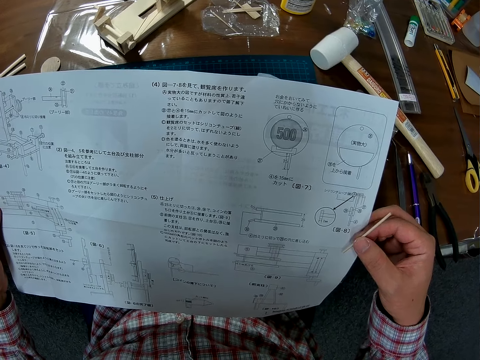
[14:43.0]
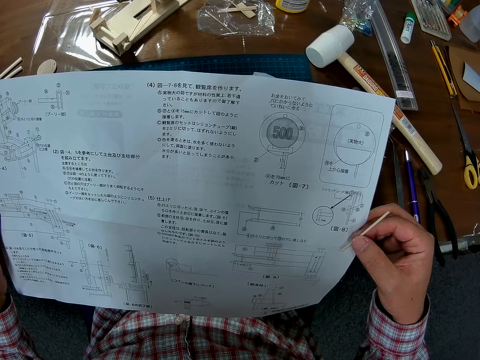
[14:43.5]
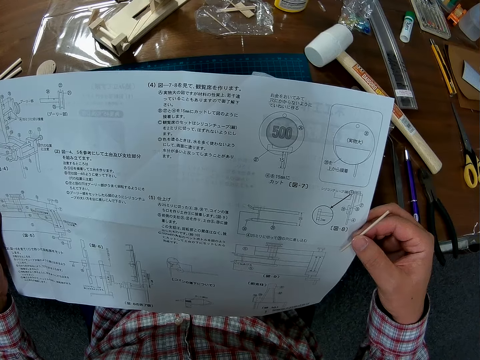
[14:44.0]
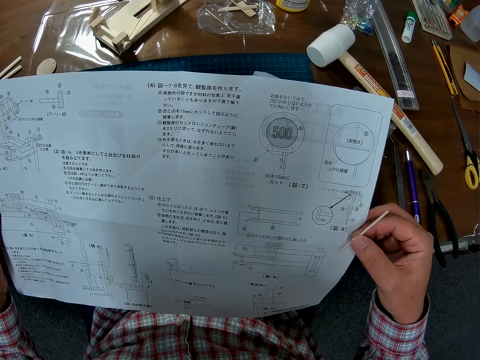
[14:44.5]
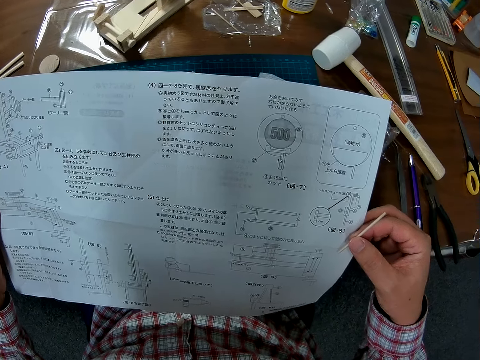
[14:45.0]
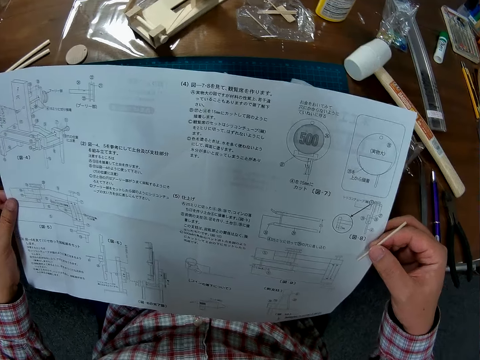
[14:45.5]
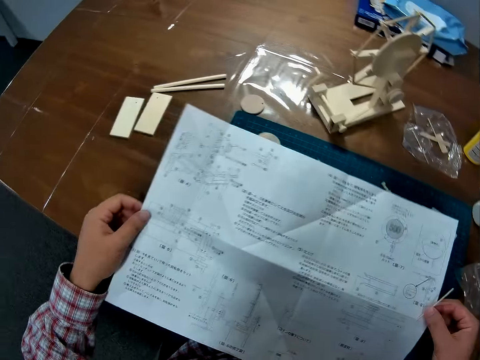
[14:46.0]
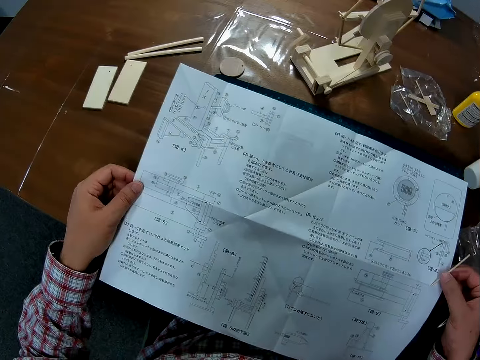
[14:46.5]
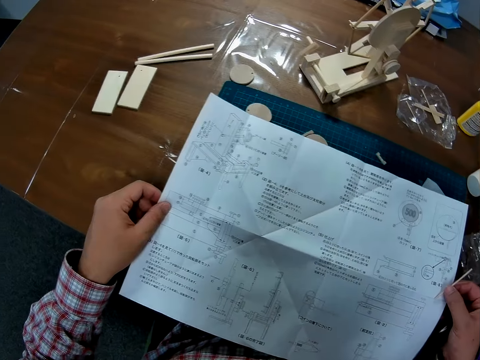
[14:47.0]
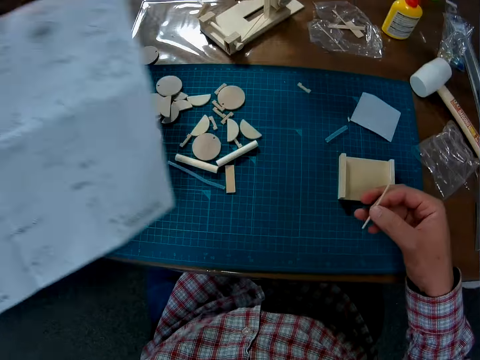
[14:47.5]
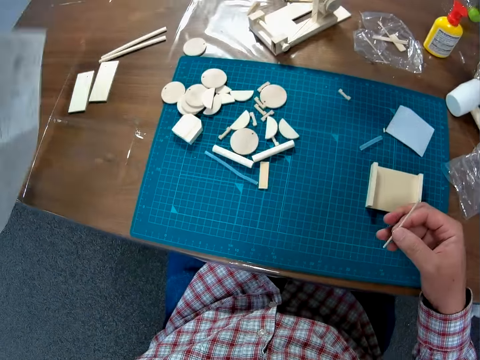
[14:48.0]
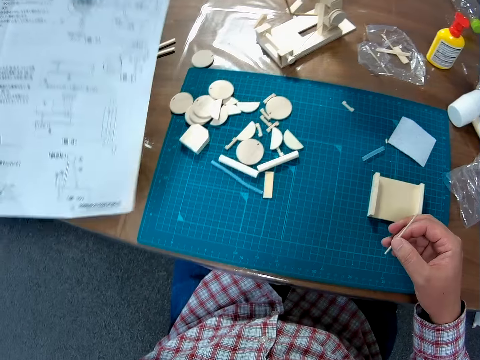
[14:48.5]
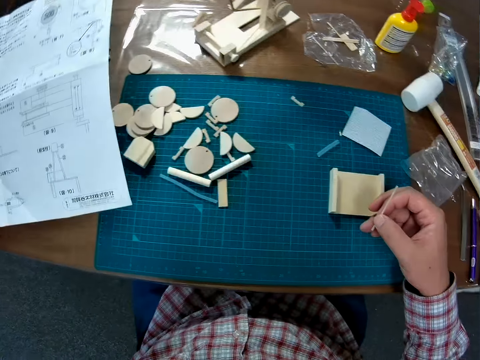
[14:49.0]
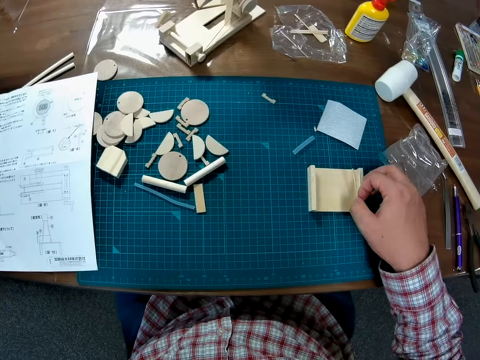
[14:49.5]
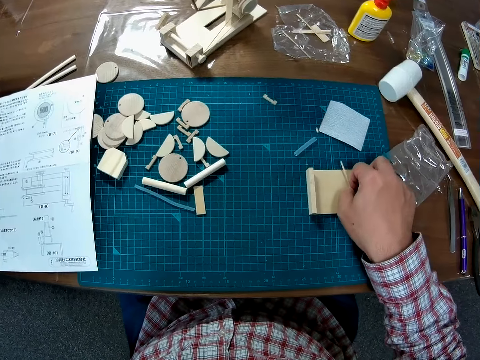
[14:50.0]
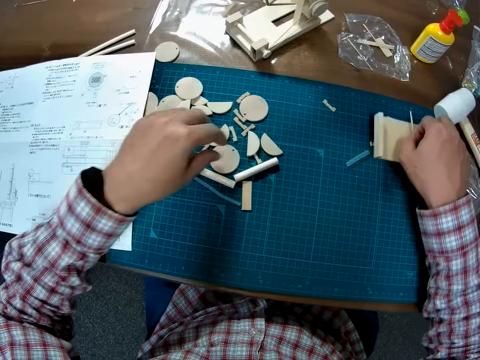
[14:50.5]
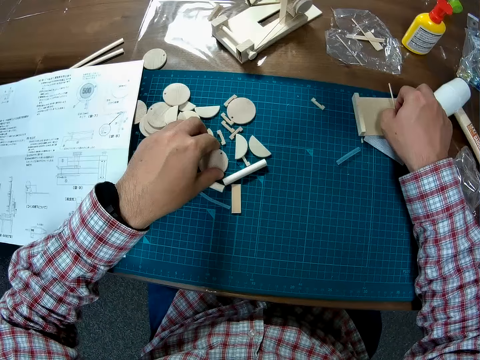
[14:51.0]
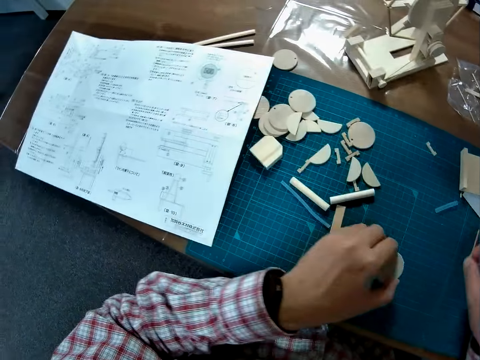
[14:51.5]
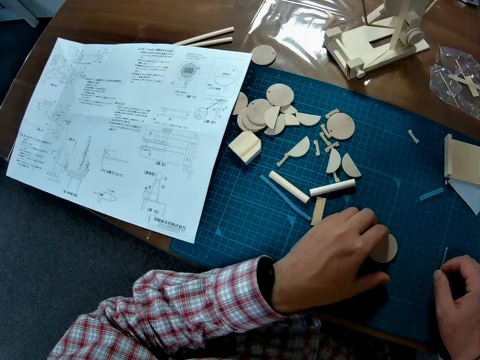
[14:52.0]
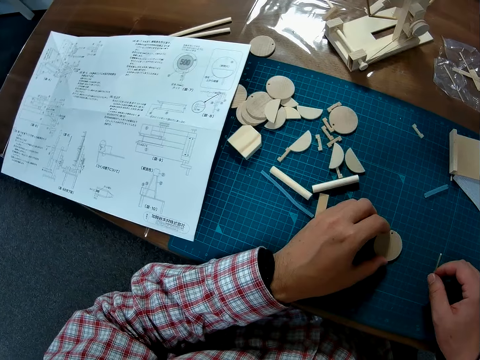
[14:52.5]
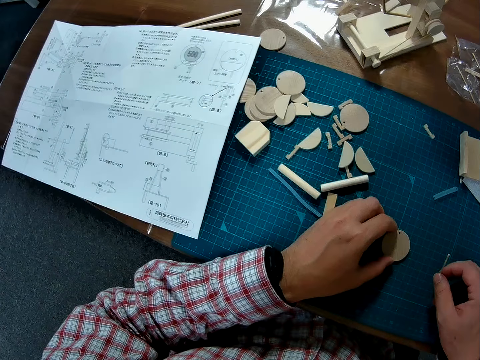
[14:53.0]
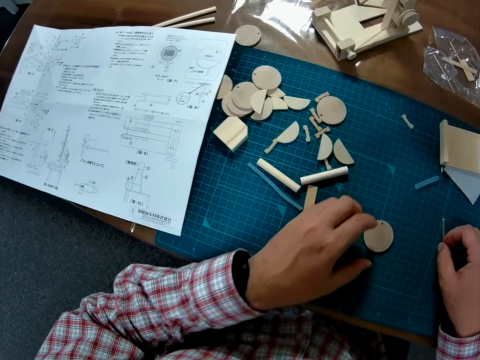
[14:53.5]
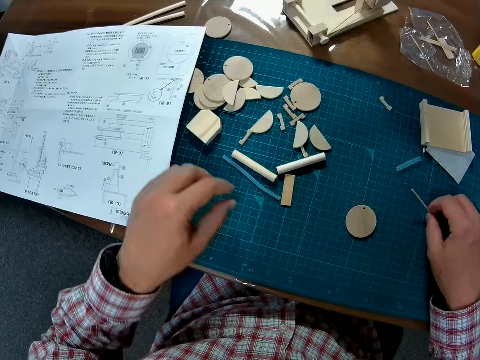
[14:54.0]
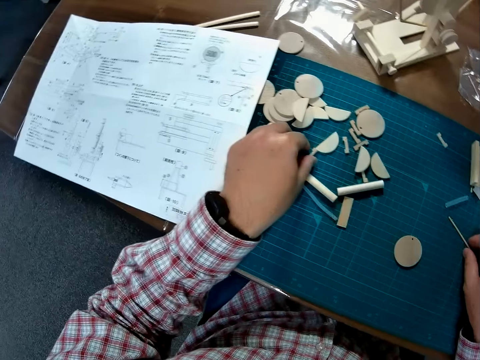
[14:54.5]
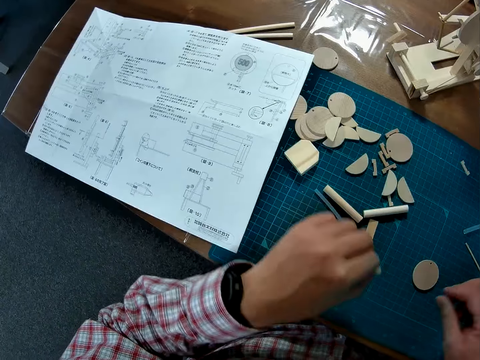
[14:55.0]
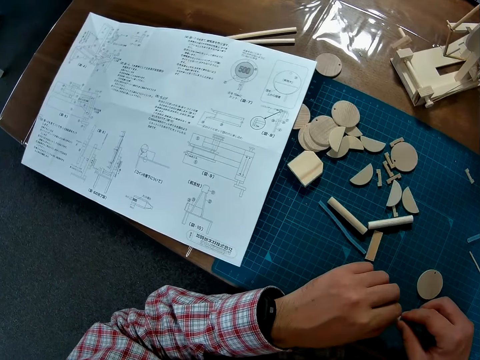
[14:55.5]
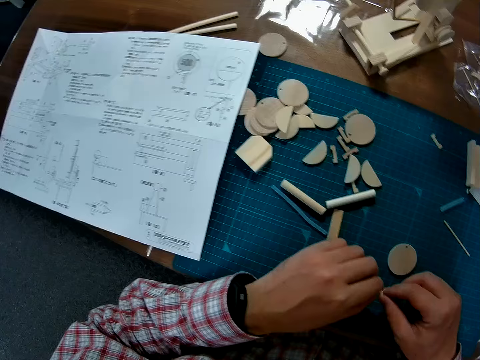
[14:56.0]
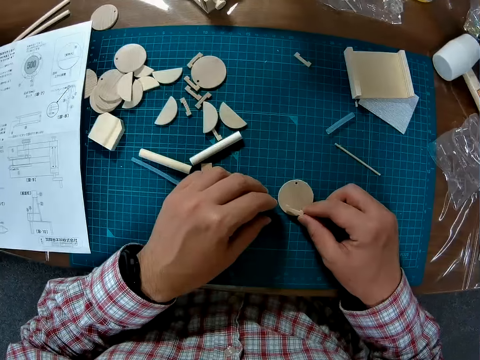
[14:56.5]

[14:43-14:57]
The camera wearer places the manual sheet on the table. He moves the manual sheet away from a cutting mat to the left side of the table. He puts down a piece of paper on the cutting mat. He moves a paperboard model on the cutting mat. He moves a wood piece forward on the table. He brings a round wood piece forward on the work mat with his left hand. He picks up a paperboard from the cutting mat. He puts down a piece of wood on the paperboard on the cutting mat. He adjusts the paperboard on the cutting mat. He puts down a piece of wood on the cutting mat. He picks up a small wood piece from the table.

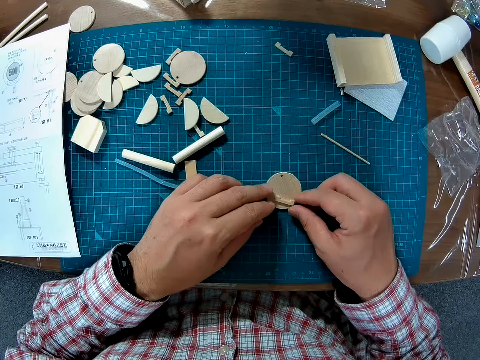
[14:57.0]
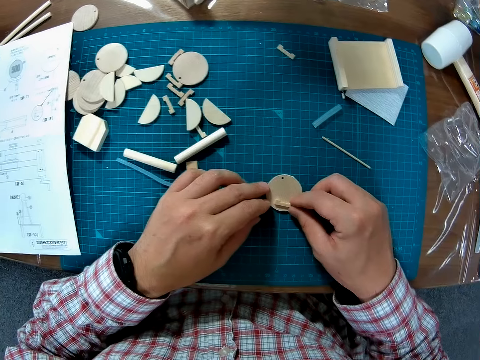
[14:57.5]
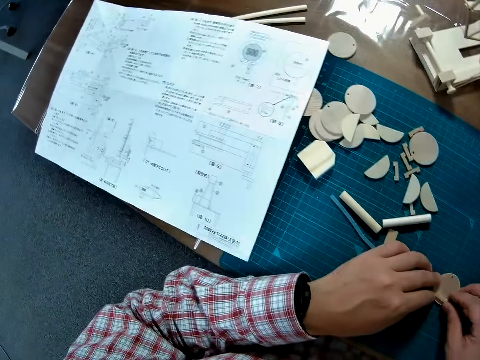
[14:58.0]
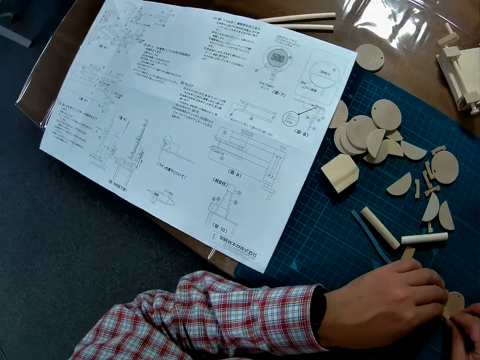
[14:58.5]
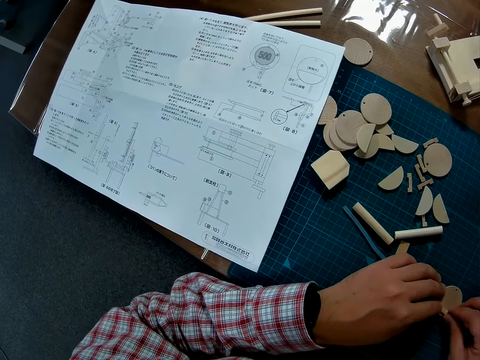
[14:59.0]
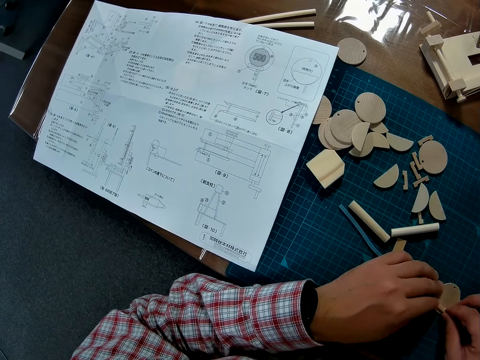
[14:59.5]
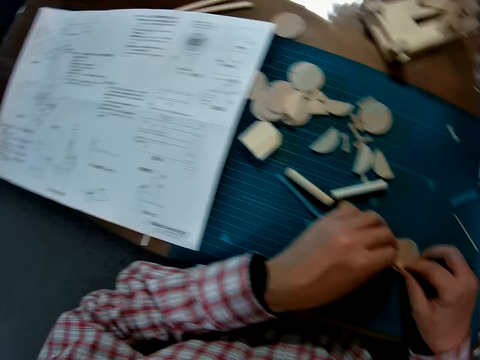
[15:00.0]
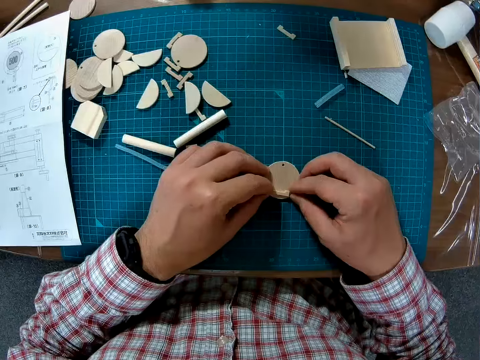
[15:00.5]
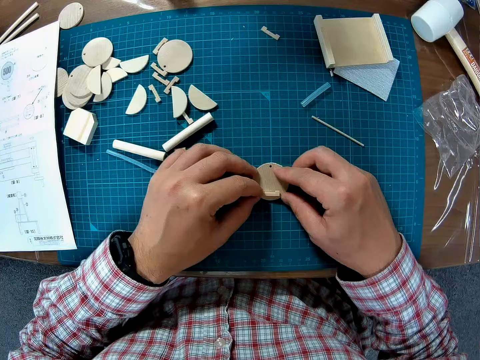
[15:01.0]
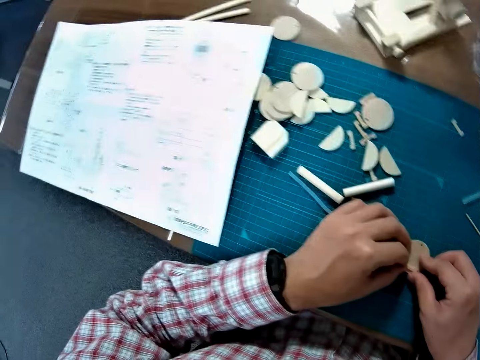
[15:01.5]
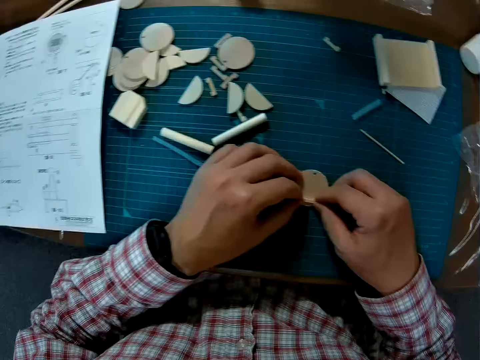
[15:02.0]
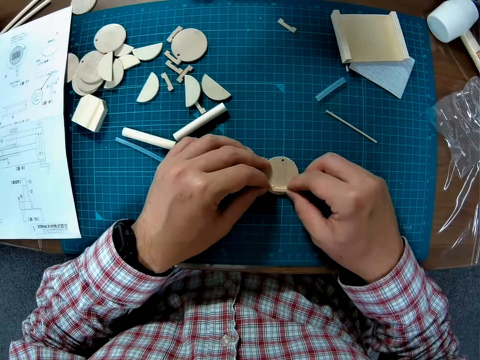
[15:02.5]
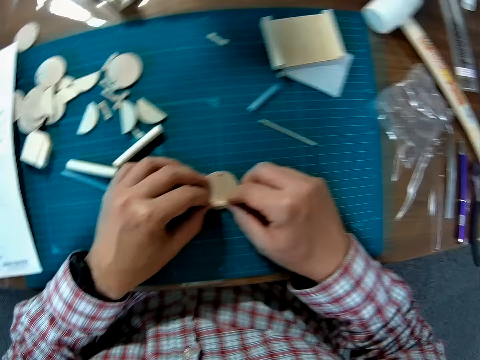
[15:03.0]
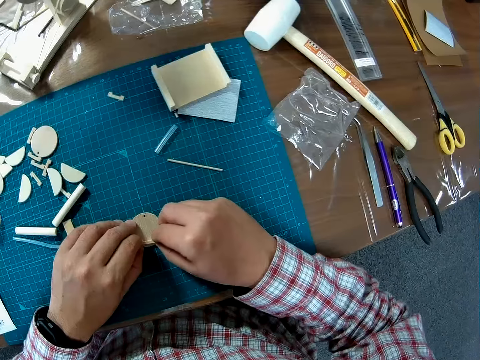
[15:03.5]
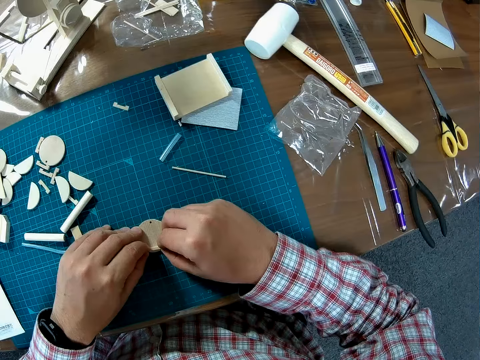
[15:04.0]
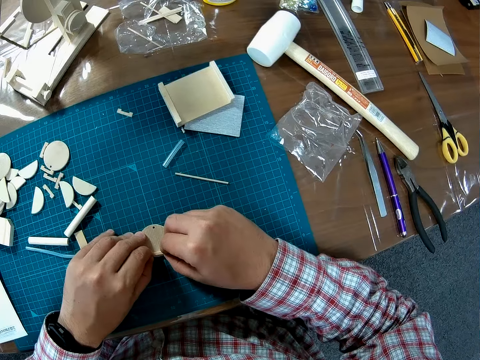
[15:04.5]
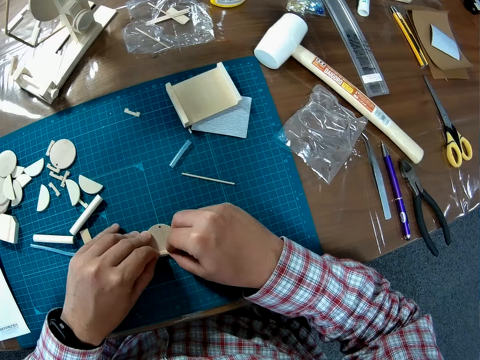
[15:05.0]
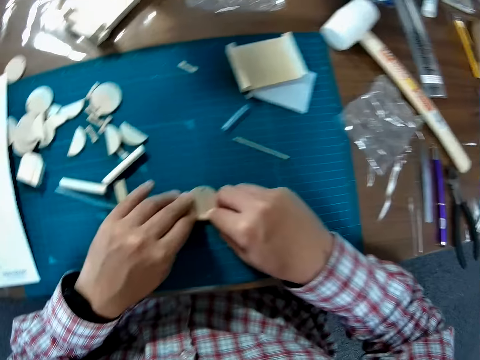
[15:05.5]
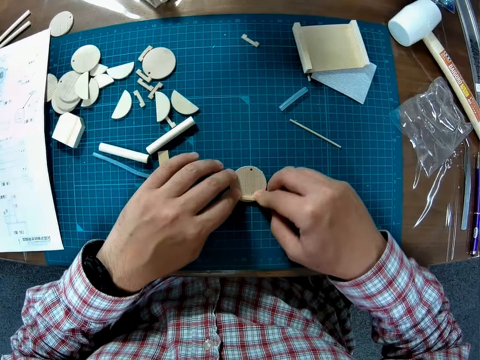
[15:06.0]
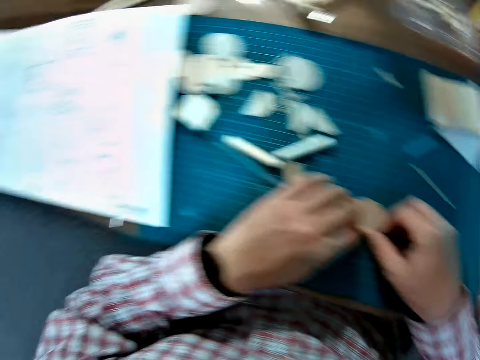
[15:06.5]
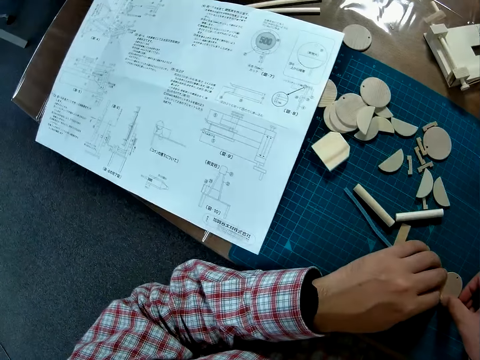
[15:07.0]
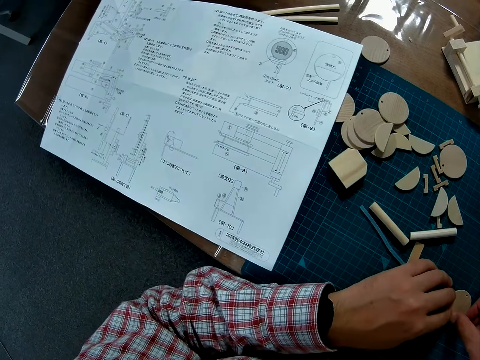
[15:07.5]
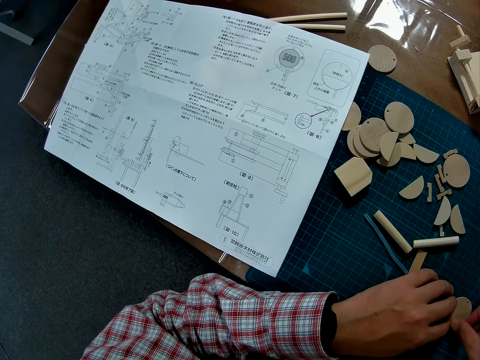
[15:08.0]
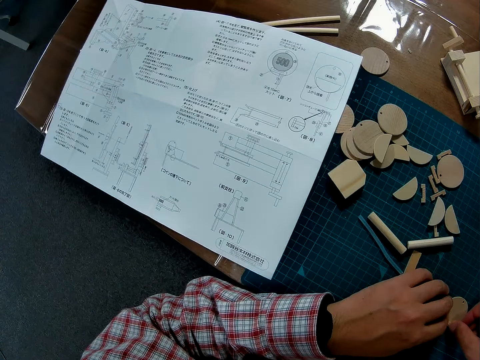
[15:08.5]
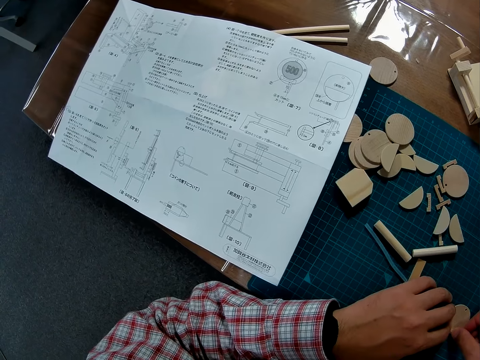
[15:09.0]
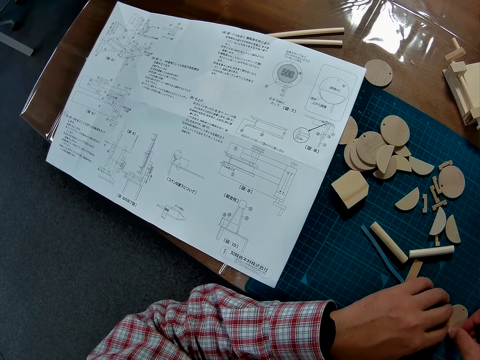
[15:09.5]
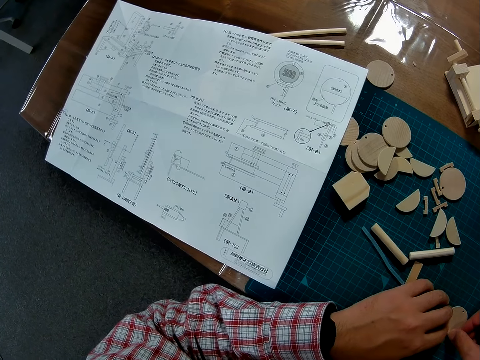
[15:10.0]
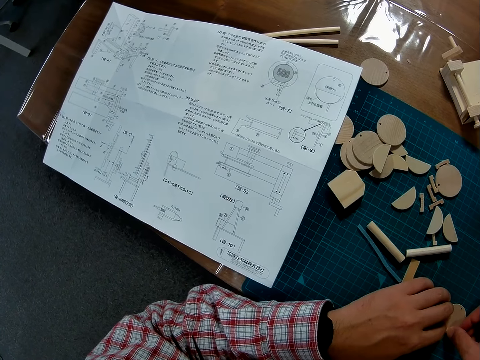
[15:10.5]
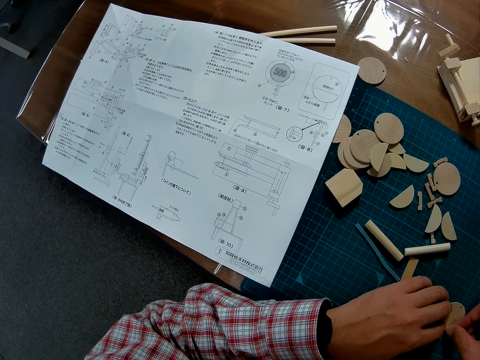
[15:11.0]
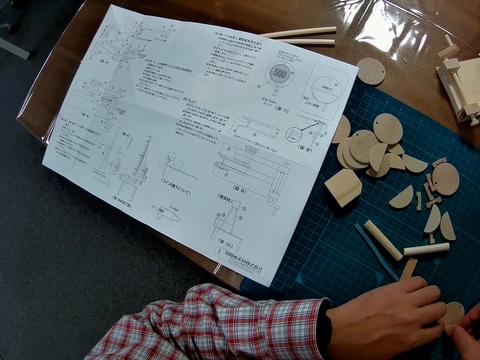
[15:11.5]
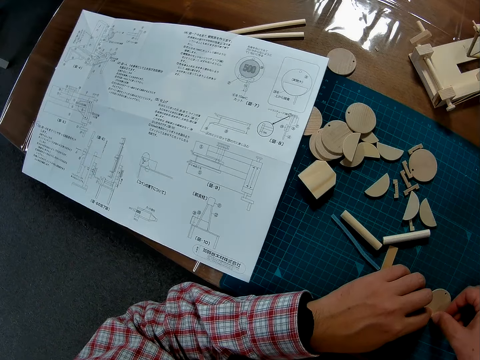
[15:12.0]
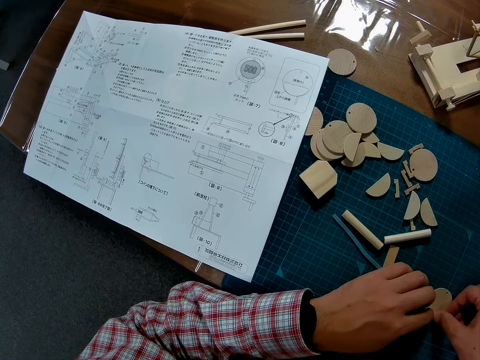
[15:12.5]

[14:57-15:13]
The camera wearer places the wood piece on a round wood piece on the table. They look at a piece of paper on the table. They adjust a piece of wood on a paperboard on a cutting mat. They look around the table. They adjust the piece of wood on the paperboard on the cutting mat. They look around the table. They adjust the piece of wood on the paperboard on the cutting mat. They look at the piece of paper on the table.
